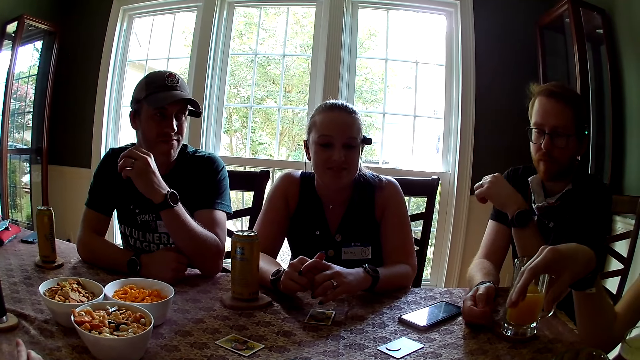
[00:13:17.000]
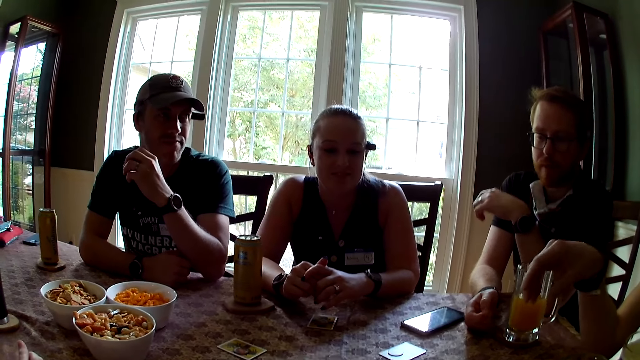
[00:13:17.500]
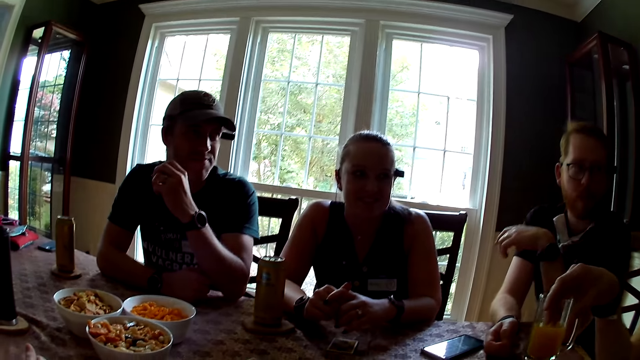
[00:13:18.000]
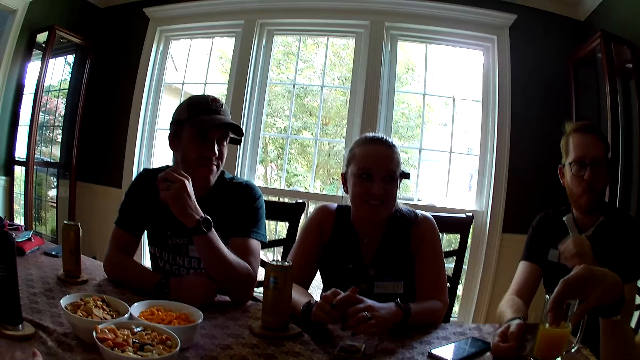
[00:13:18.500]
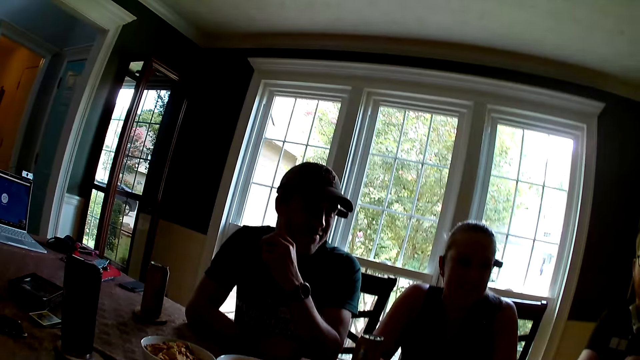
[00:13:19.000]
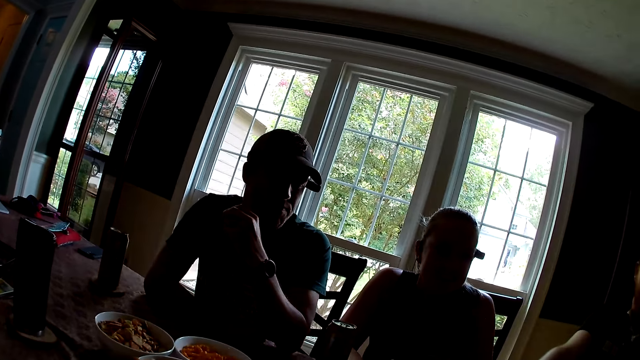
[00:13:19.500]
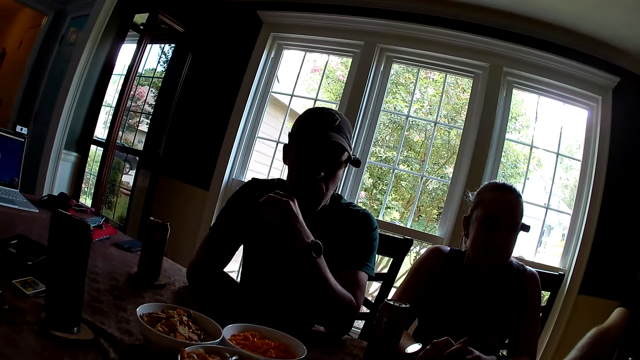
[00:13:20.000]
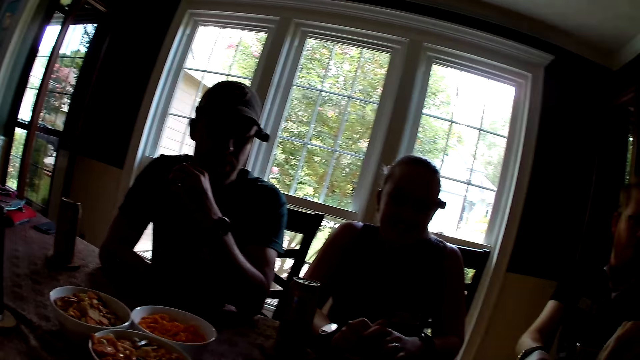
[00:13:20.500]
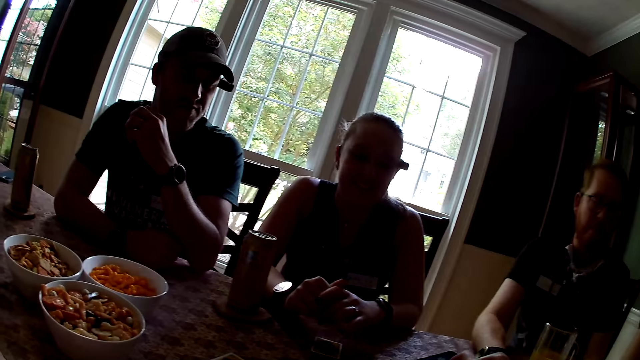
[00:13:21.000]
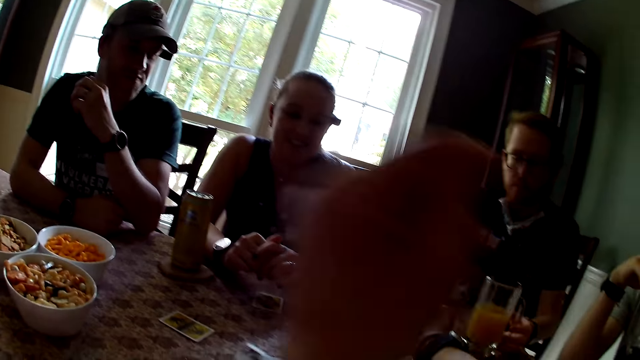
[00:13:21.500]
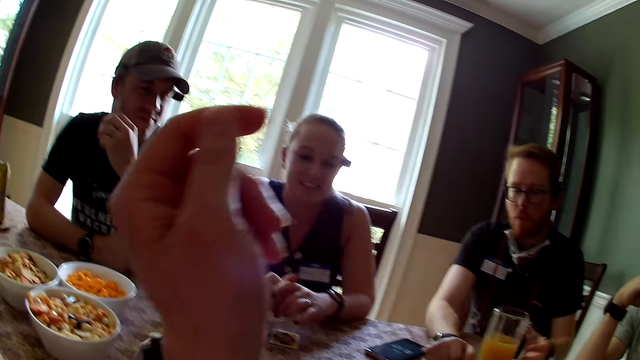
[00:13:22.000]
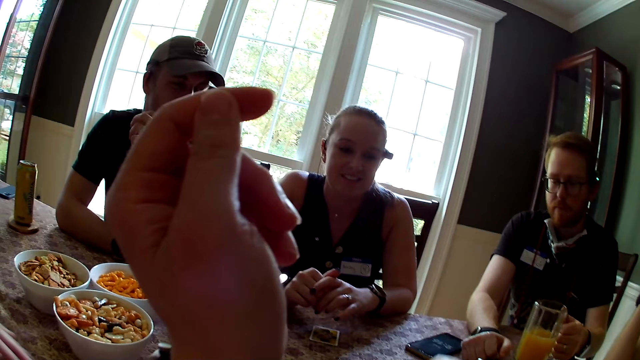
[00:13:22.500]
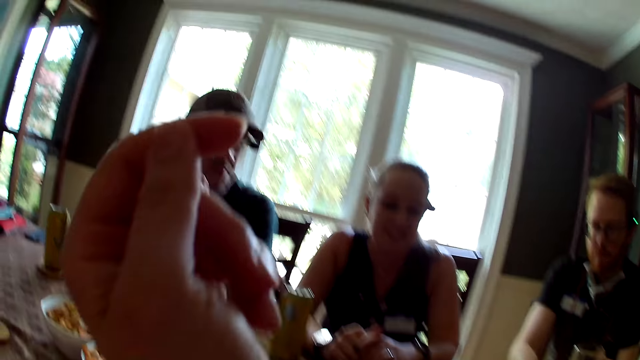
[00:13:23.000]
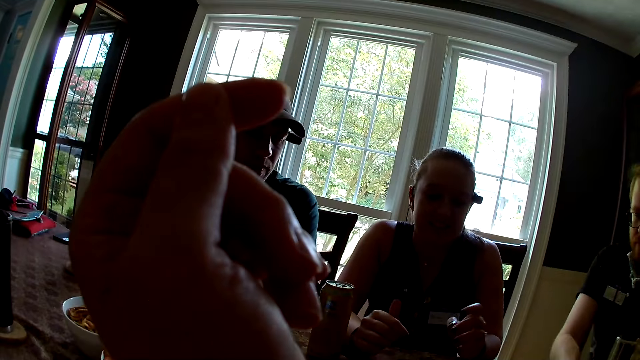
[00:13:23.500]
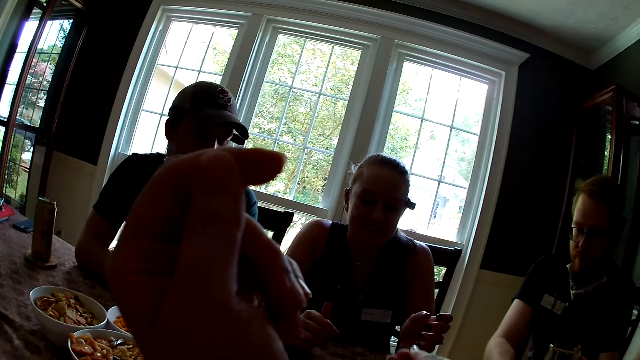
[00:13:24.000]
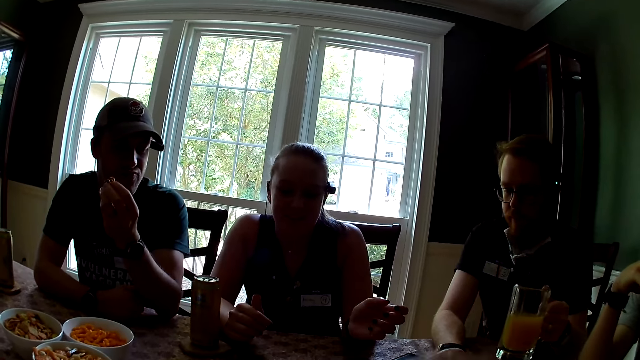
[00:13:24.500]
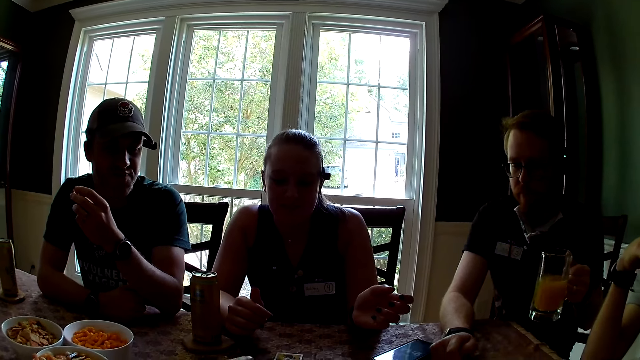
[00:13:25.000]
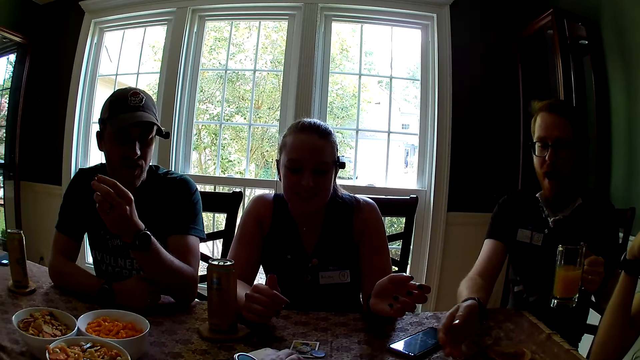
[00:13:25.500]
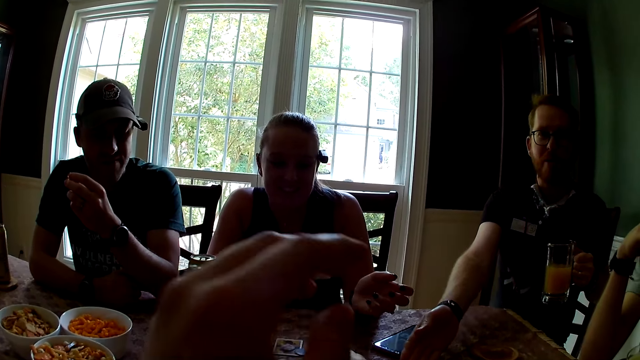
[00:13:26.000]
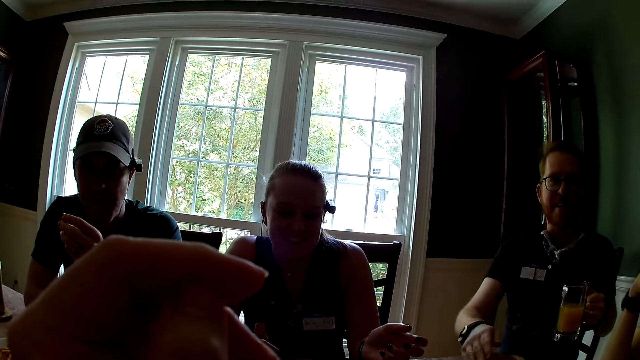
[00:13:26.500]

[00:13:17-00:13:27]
The camera wearer speaks to the group of people at the table. They look around and raise the left hand. A man carries the cup of juice from the table with his left hand.

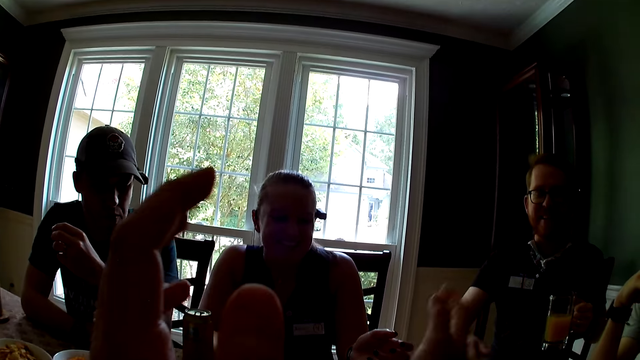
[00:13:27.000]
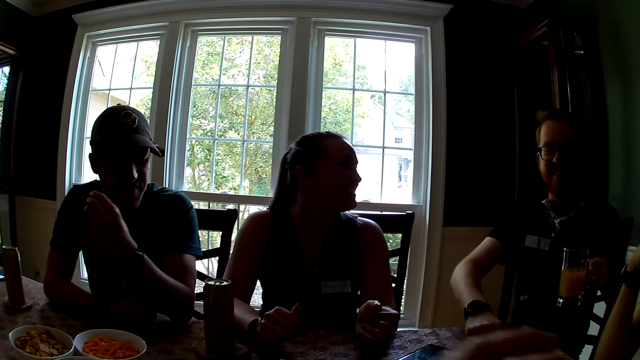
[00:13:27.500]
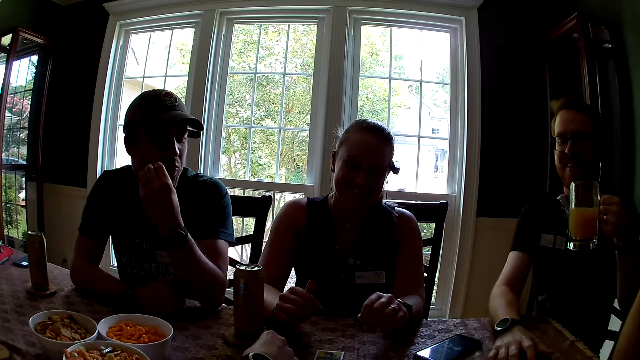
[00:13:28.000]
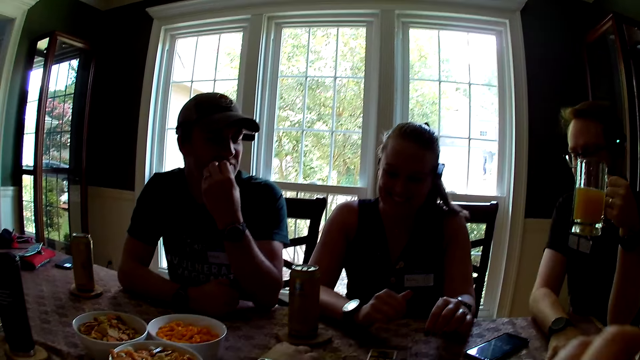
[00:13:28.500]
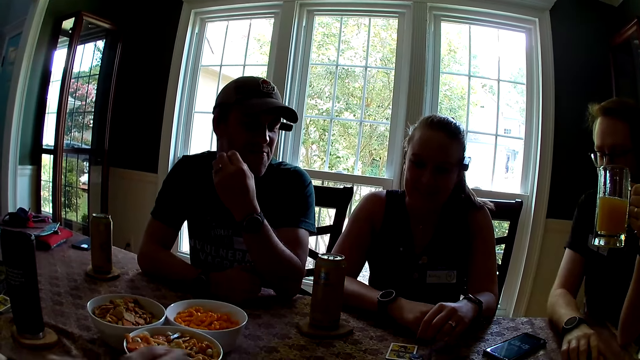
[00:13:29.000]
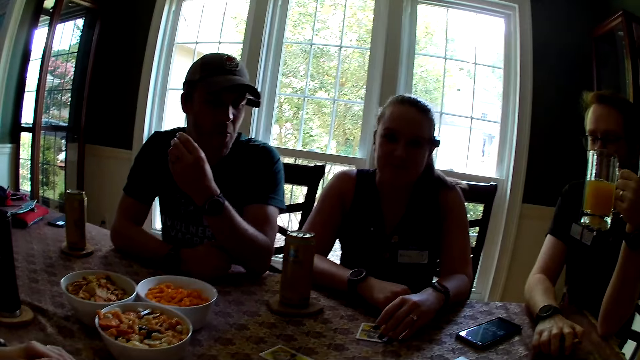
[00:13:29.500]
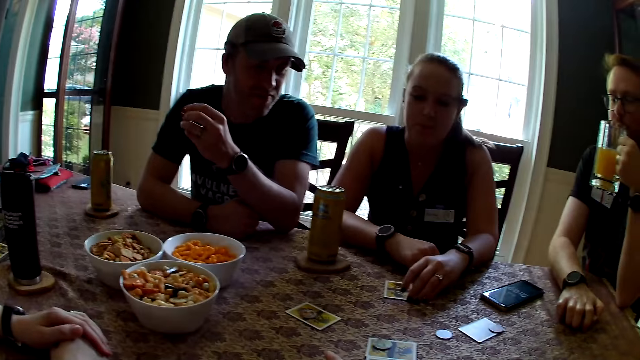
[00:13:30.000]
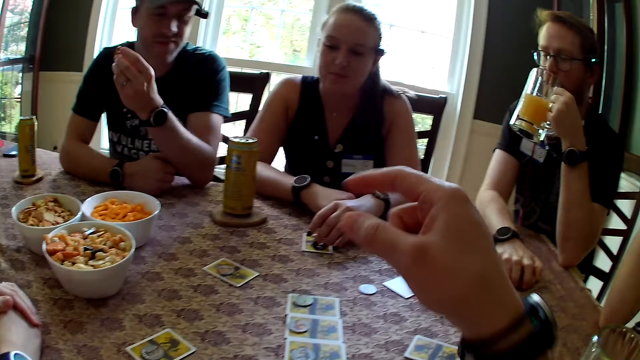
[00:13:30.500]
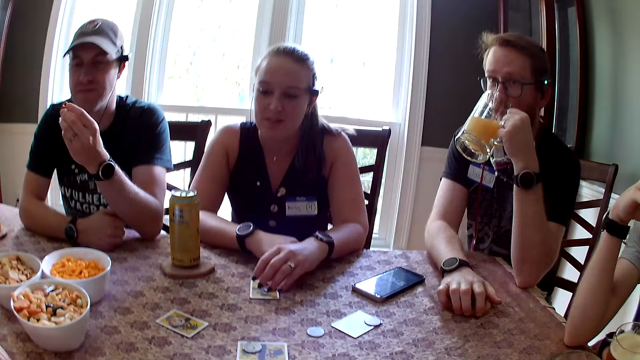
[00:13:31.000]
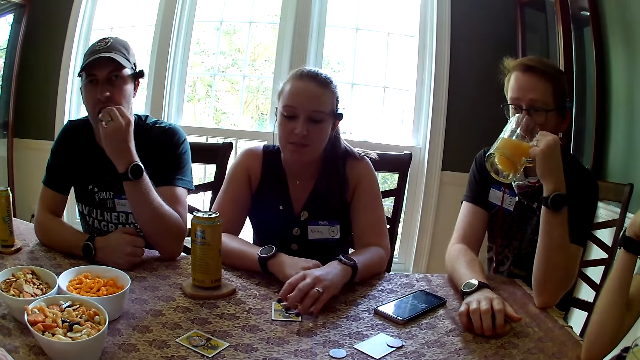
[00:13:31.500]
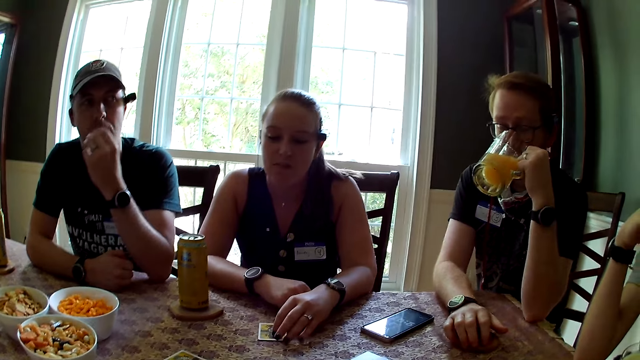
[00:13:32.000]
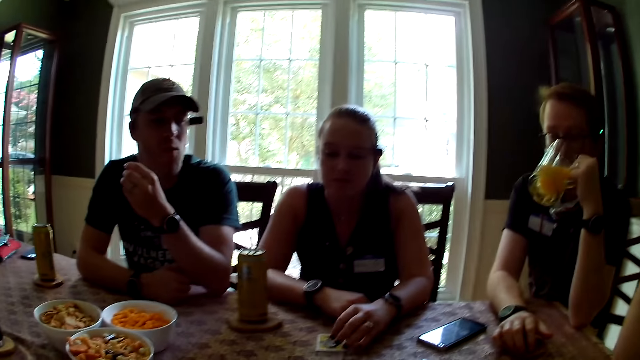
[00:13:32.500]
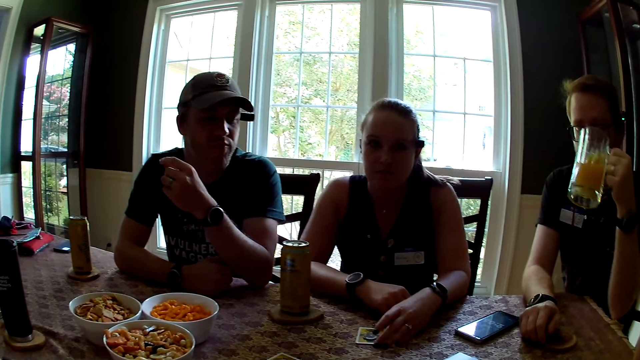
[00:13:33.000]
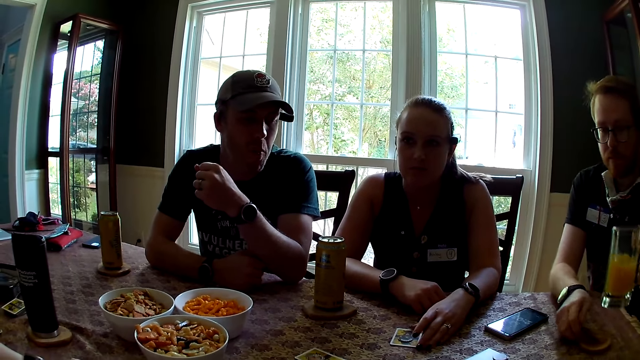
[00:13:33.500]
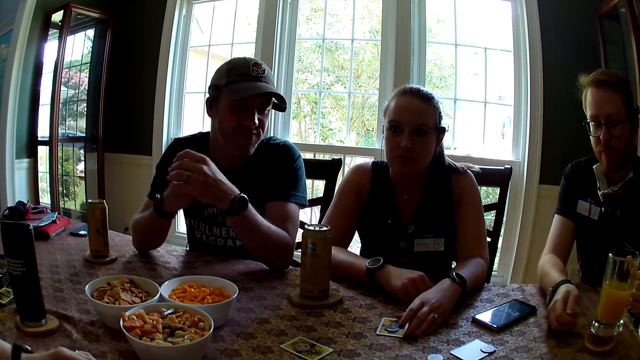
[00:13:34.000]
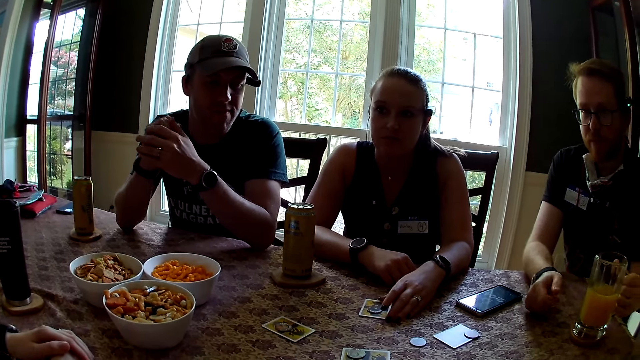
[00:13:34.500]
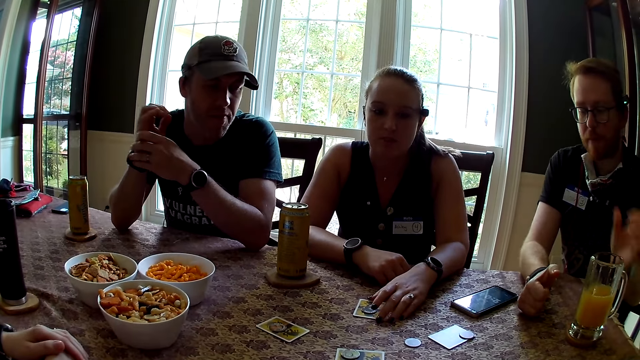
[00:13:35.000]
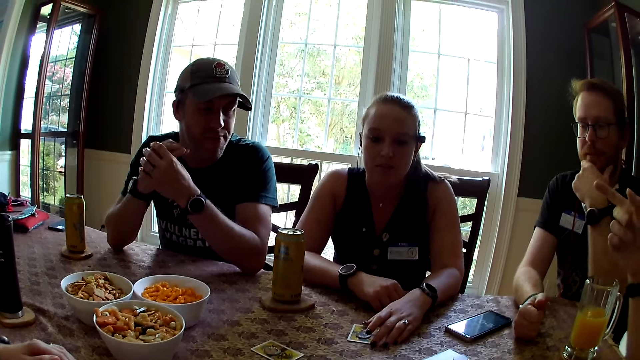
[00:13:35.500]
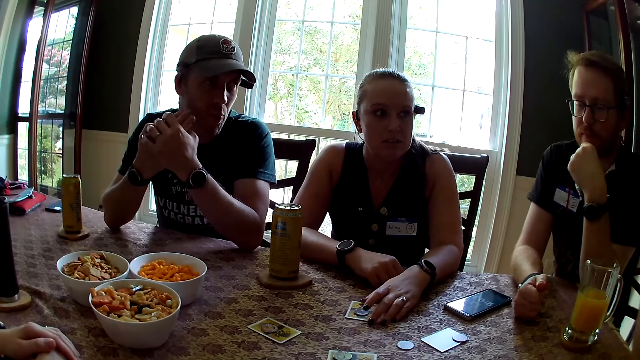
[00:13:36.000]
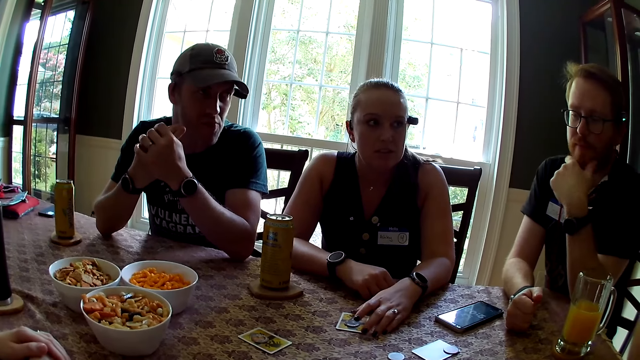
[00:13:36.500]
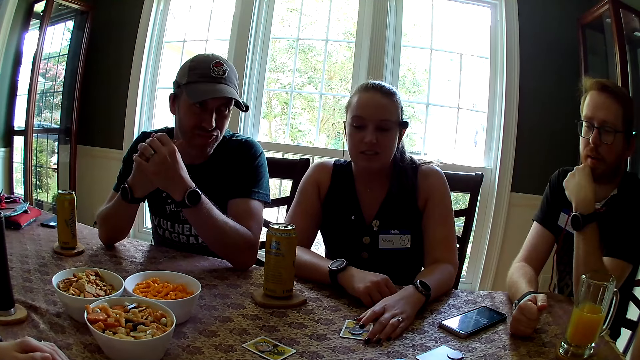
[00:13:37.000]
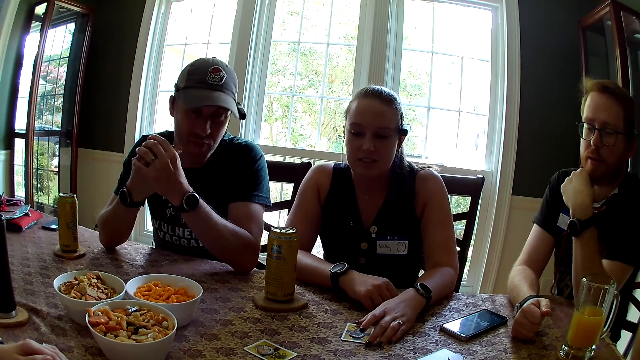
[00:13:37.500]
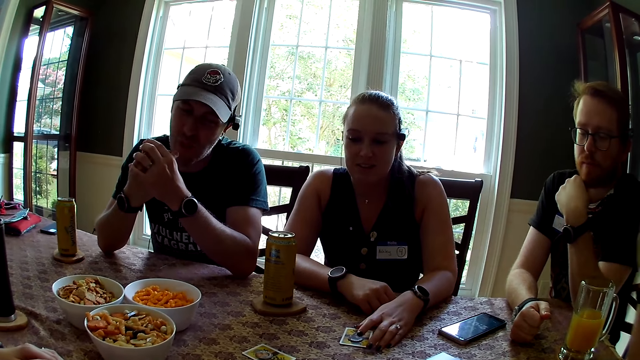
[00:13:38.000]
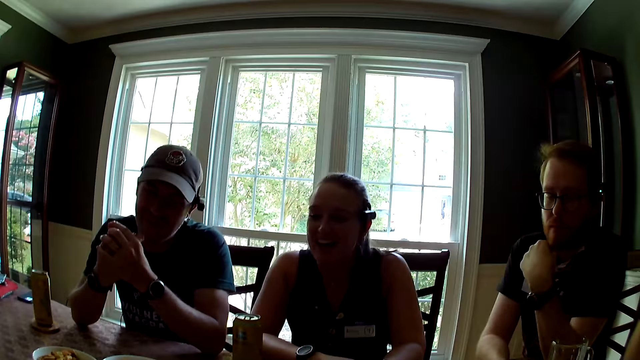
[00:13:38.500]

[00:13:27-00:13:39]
The camera wearer raises the left hand. They raise the left hand again. They raise the right hand. A man drinks from the cup of juice. He keeps the cup of juice on the coaster. He holds the chin with the left hand.
